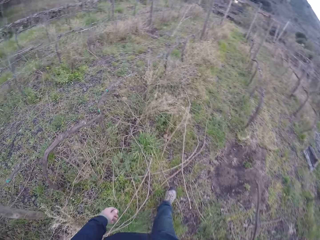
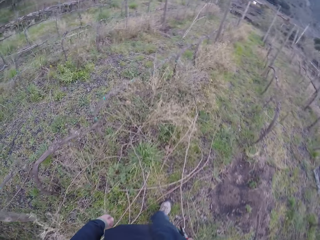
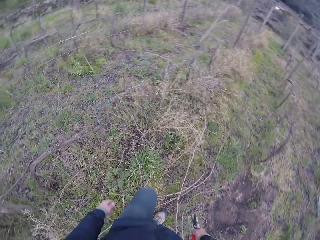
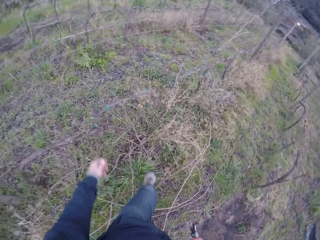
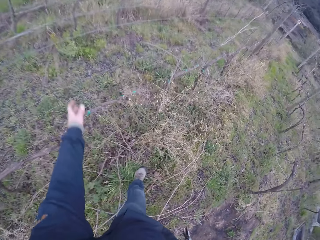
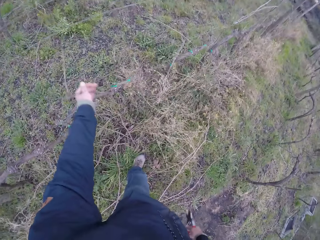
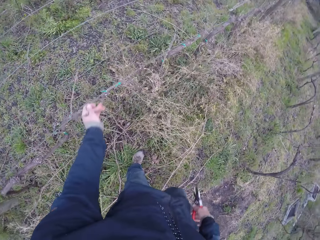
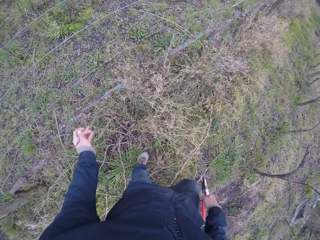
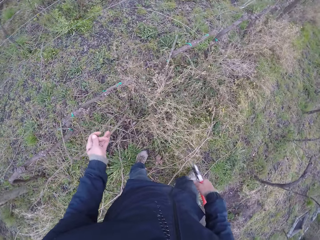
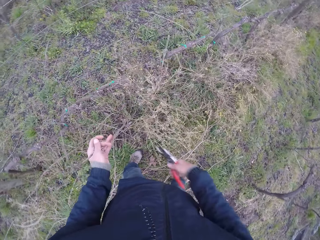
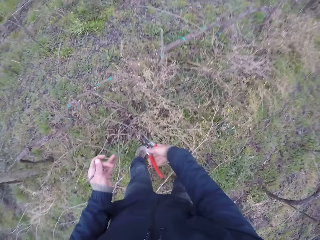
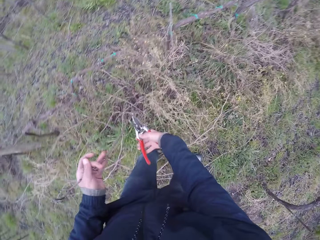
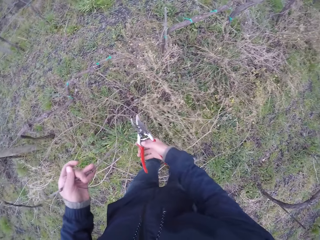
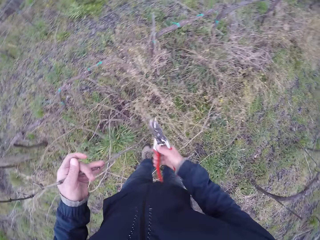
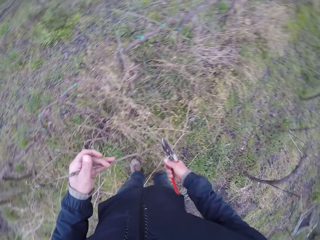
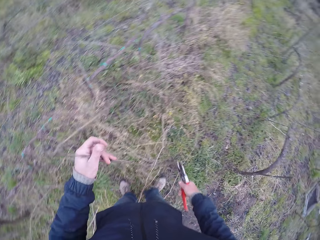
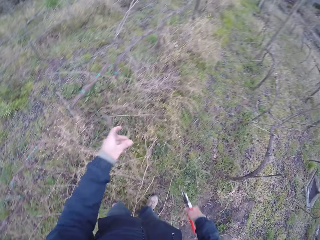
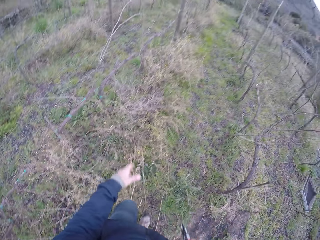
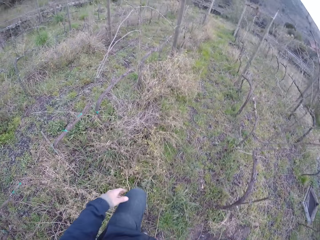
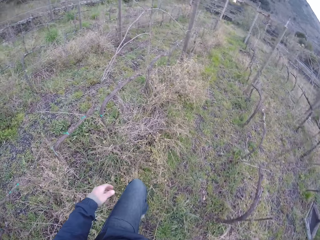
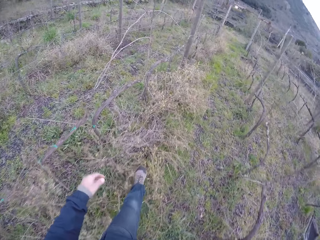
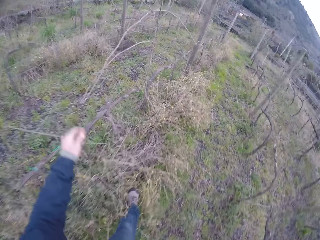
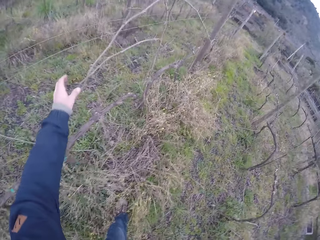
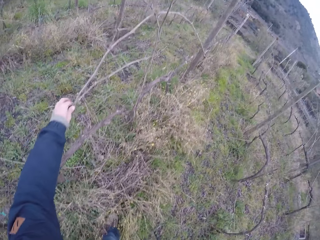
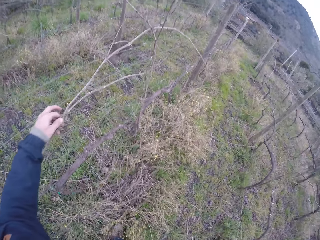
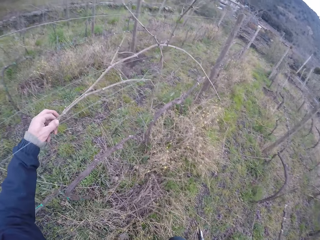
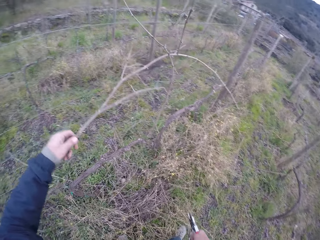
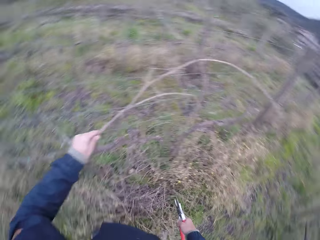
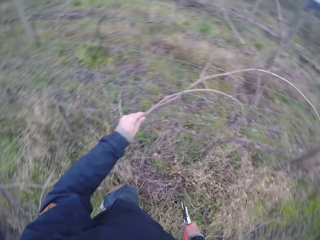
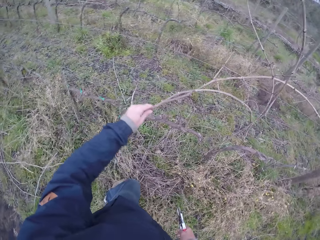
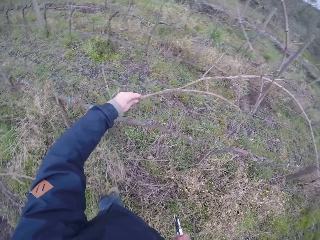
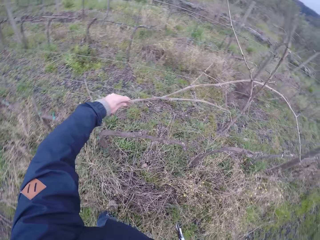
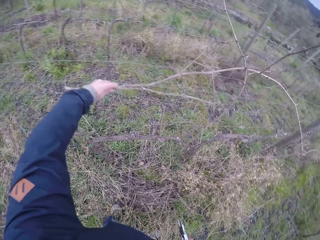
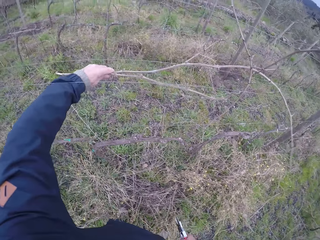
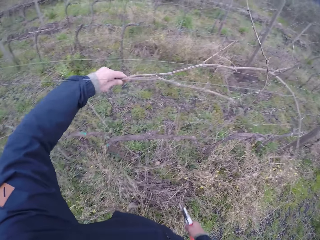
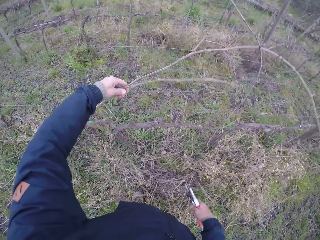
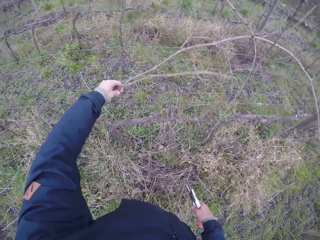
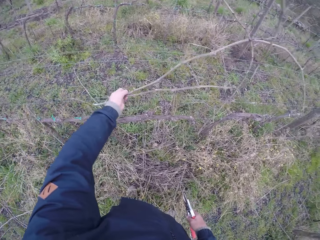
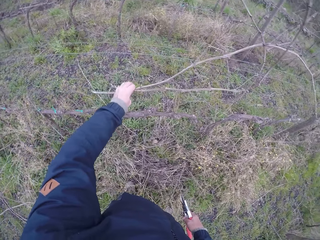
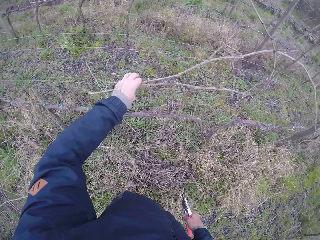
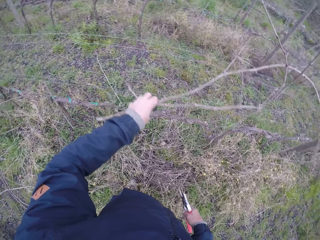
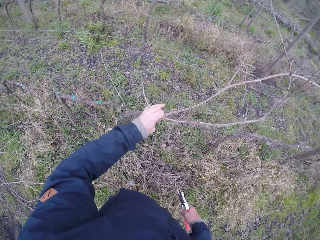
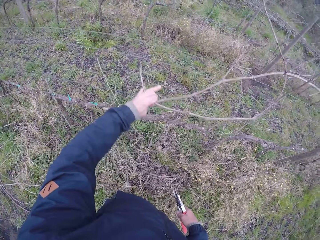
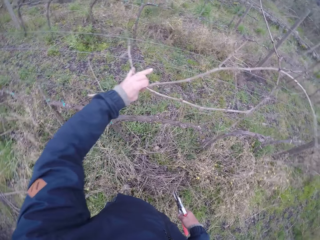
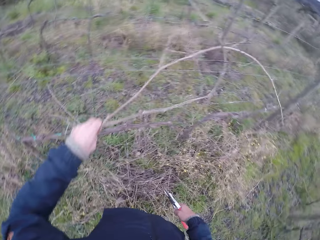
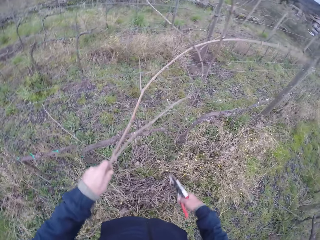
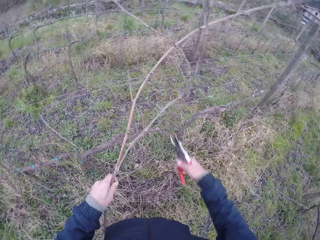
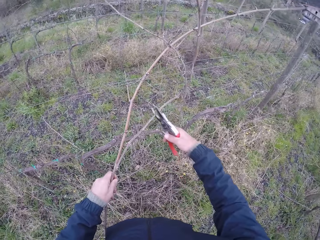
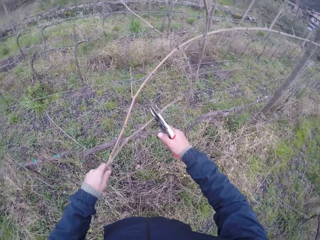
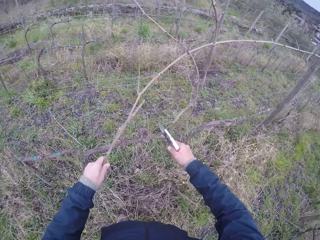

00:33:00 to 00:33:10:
The camera wearer picks a twig from the wire fence with his left hand. He cuts the twig in his left hand with the pliers in his right hand. He drops the twig in his left hand on the ground. He moves the leg. He pulls twigs on the wire fence with his left hand.

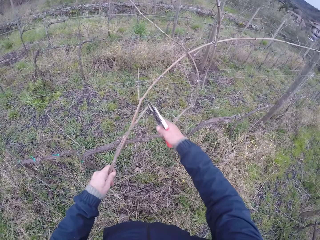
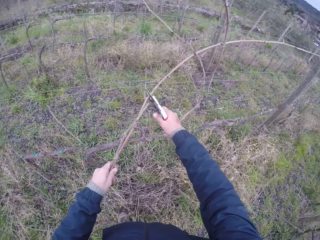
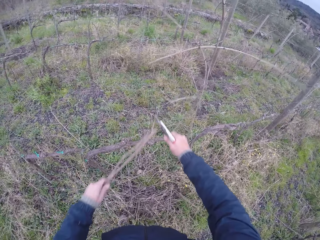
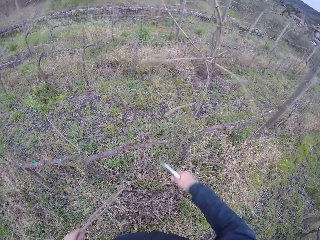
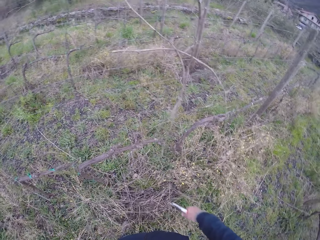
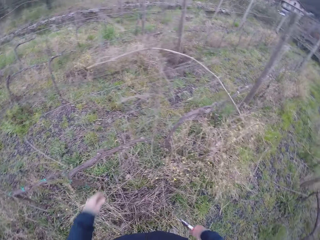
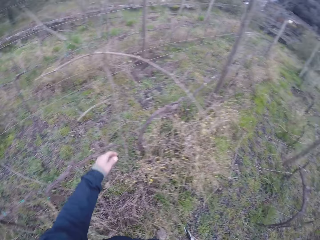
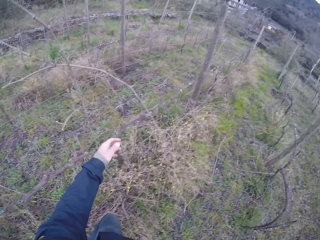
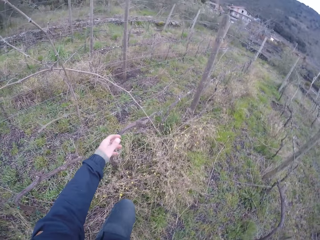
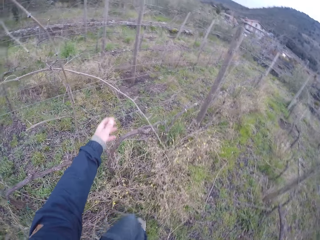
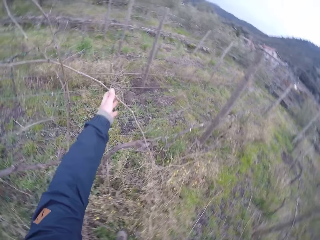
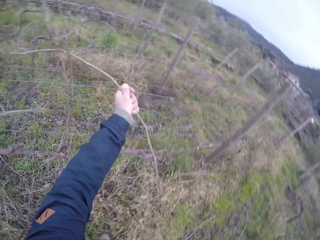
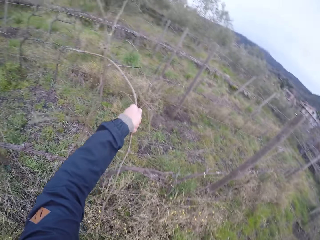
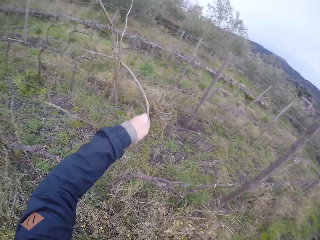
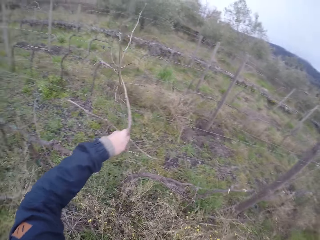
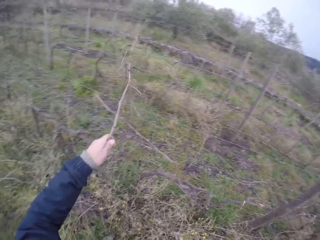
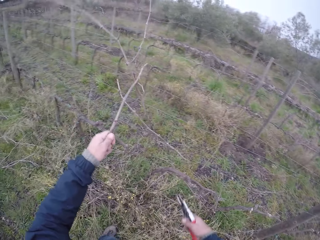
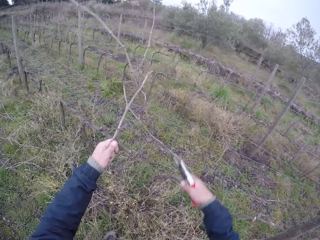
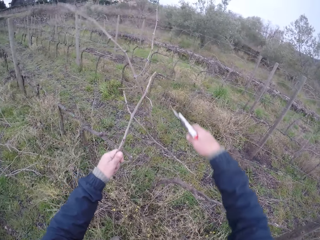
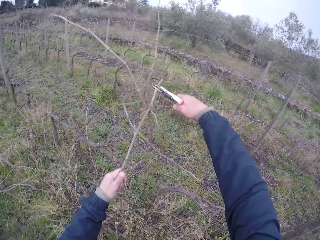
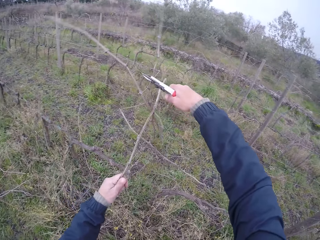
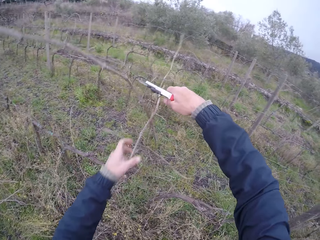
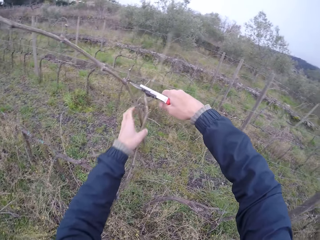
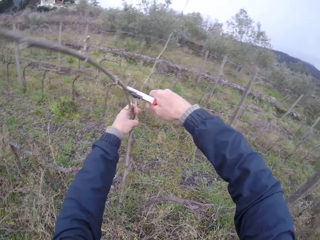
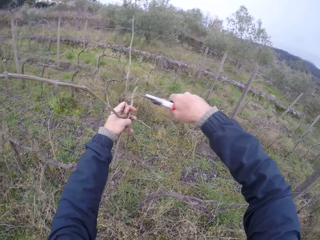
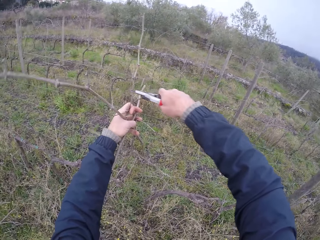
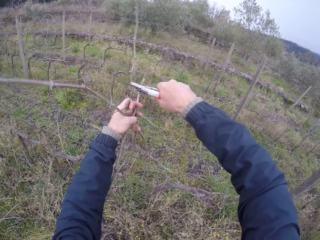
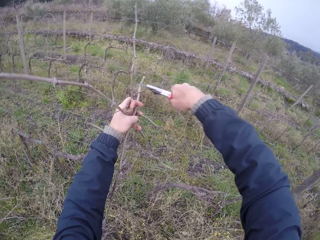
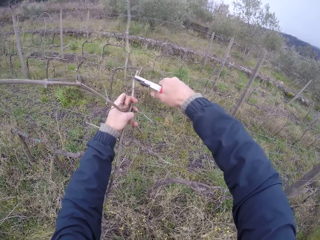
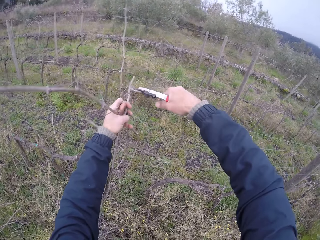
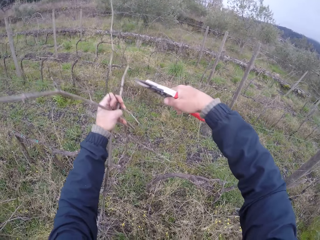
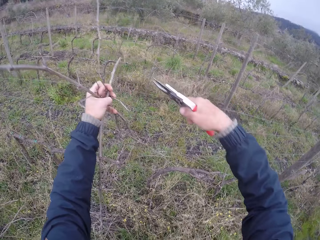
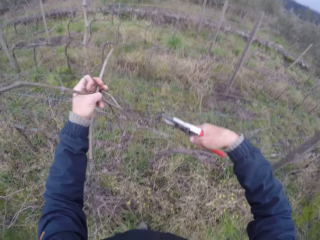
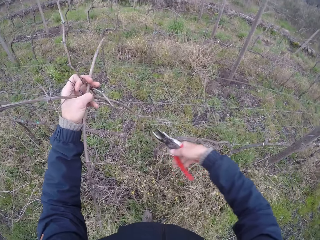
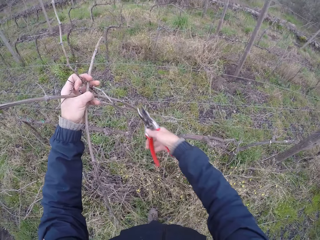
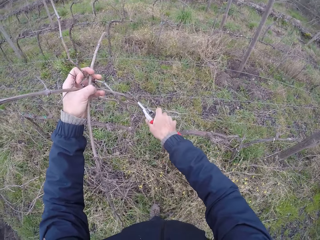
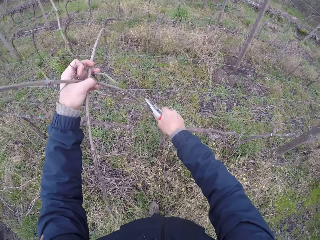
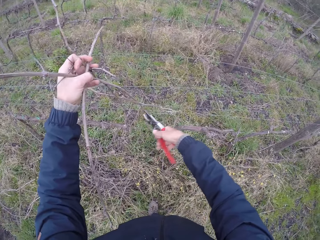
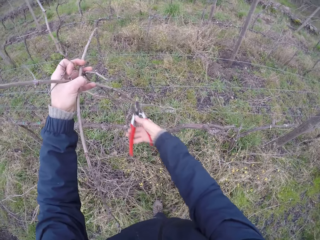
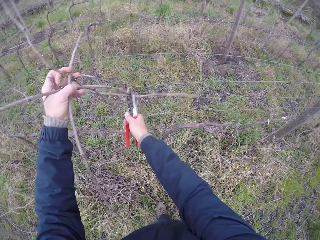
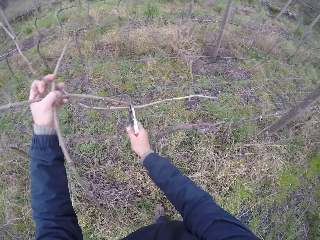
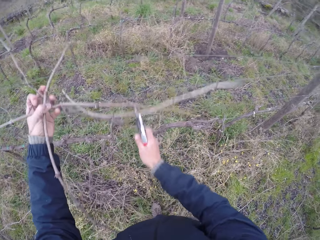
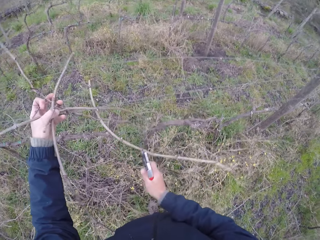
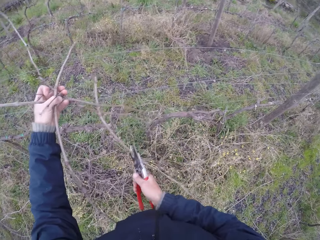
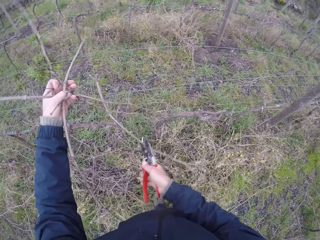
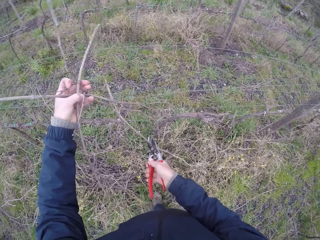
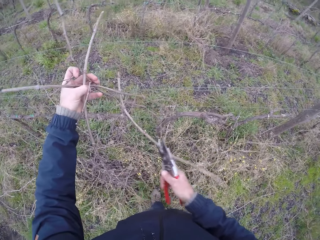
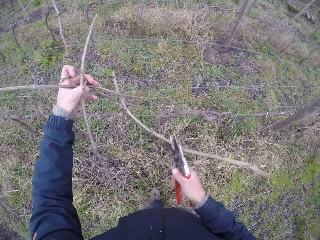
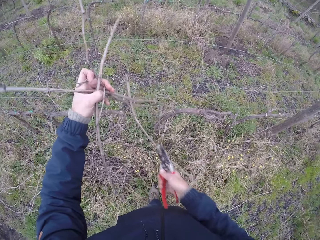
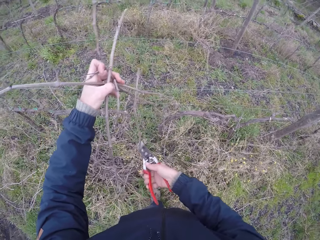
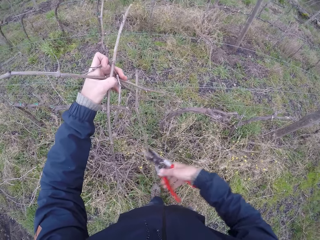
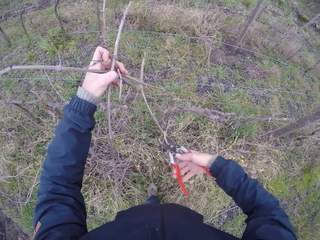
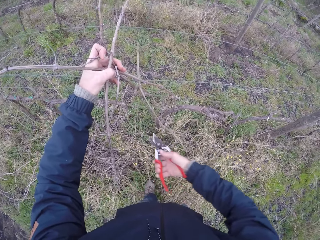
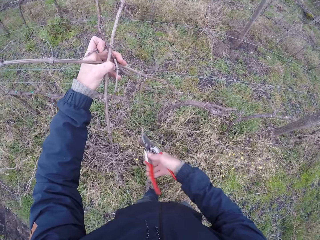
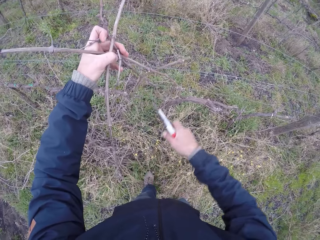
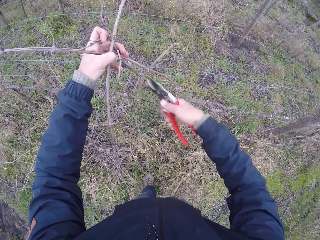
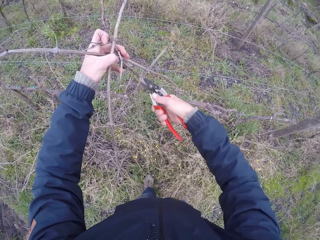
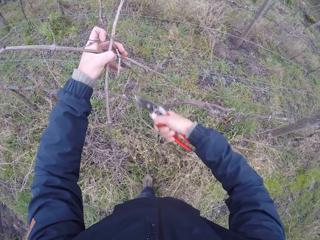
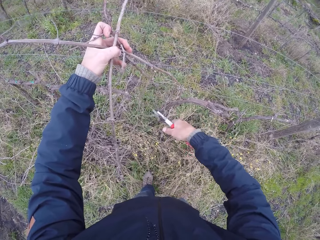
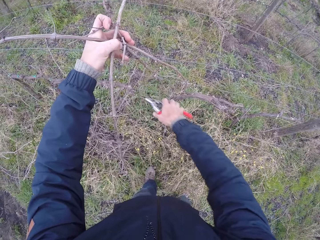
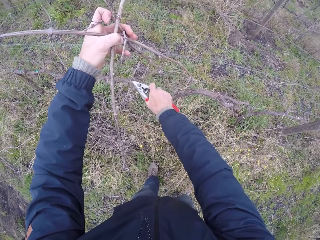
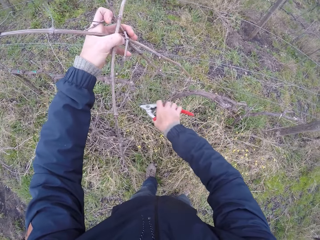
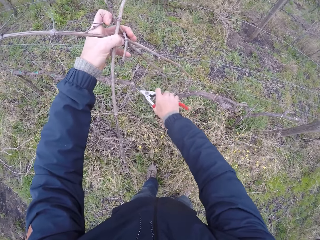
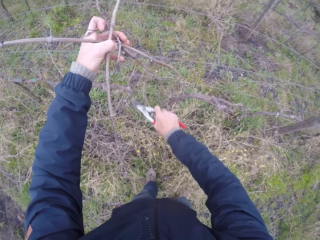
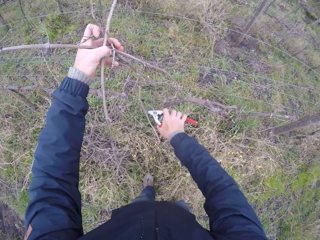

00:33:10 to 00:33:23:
The camera wearer cuts the twig in his left hand with the pliers in his right hand. He cuts it again. He drops the twigs in his left hand on the ground. He pulls a twig on the wire fence with his left hand. He cuts the stick with the secateurs. He holds twigs on the wire fence with his left hand. He pulls a twig on the wire fence with the pliers in his right hand. He cuts the twig on the wire fence with the pliers in his right hand.
